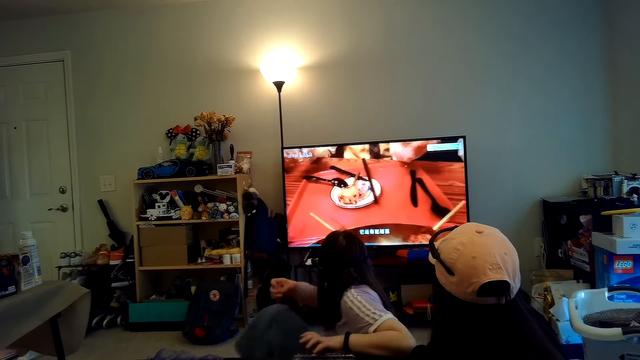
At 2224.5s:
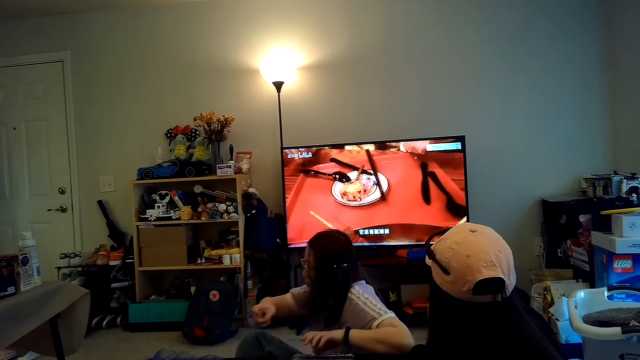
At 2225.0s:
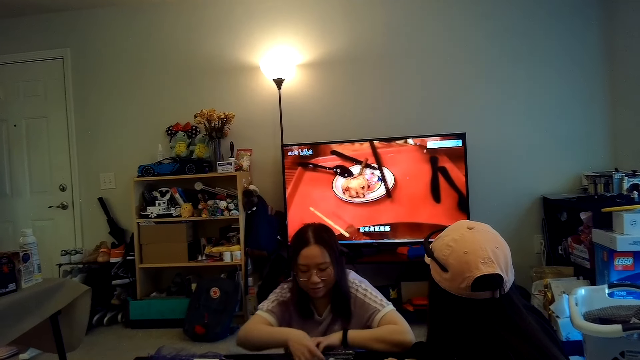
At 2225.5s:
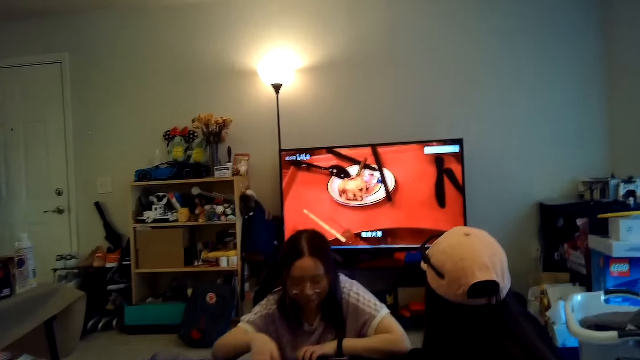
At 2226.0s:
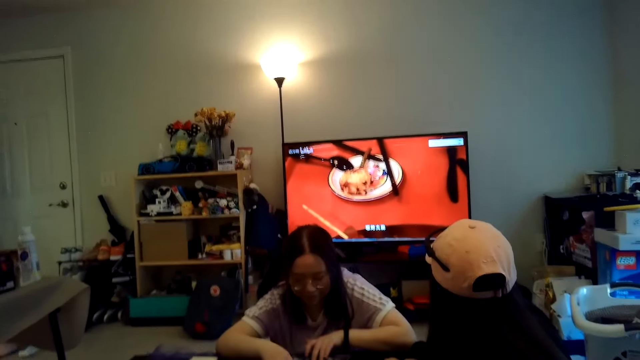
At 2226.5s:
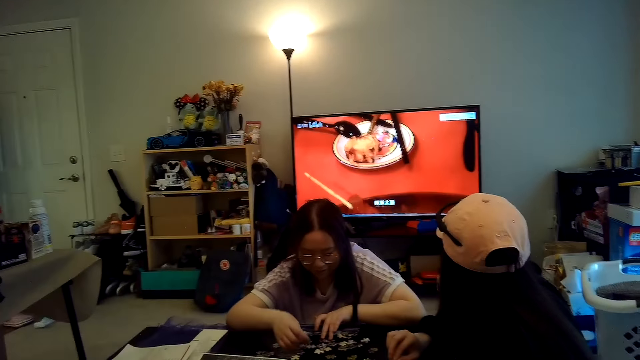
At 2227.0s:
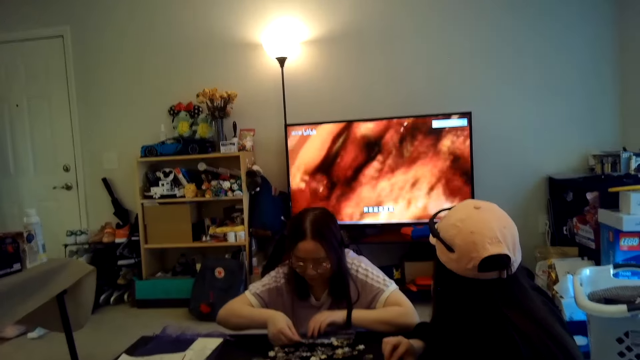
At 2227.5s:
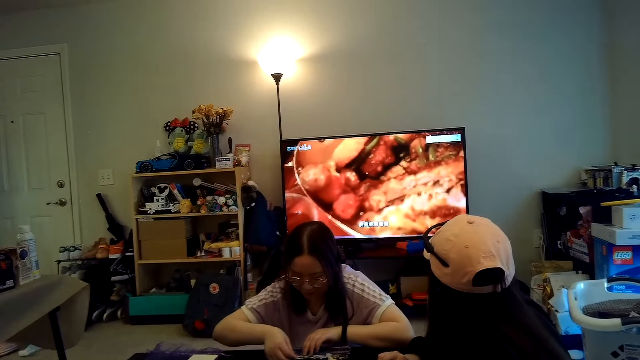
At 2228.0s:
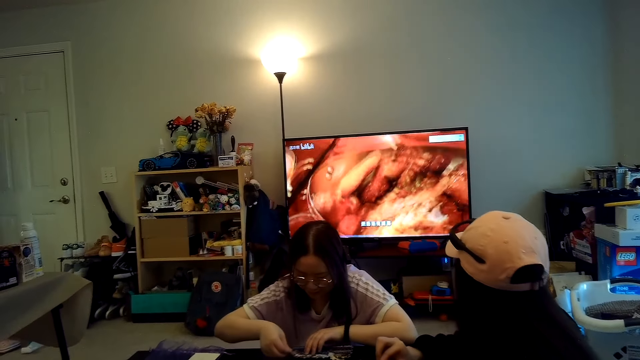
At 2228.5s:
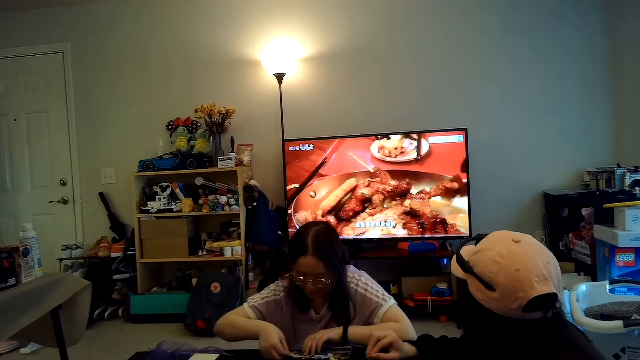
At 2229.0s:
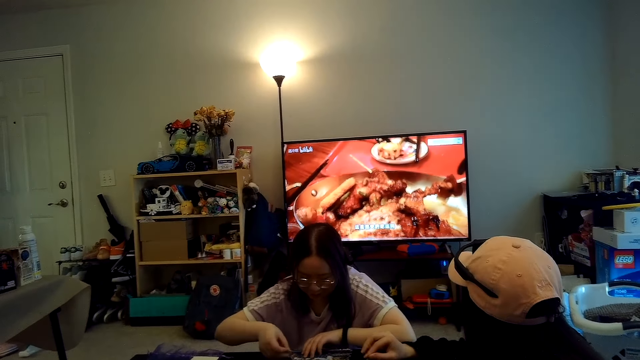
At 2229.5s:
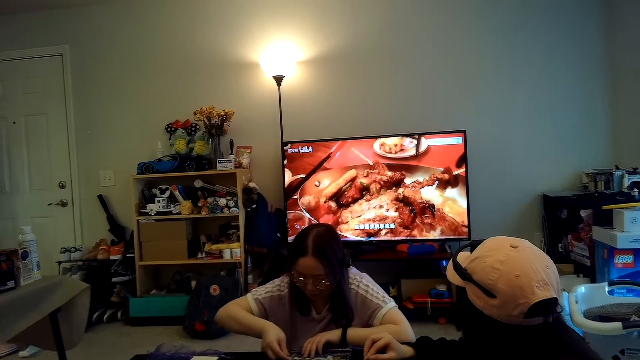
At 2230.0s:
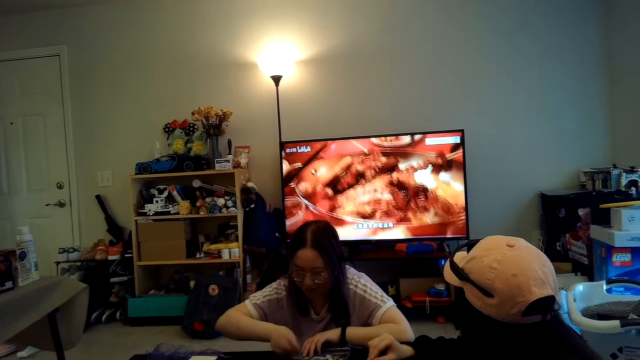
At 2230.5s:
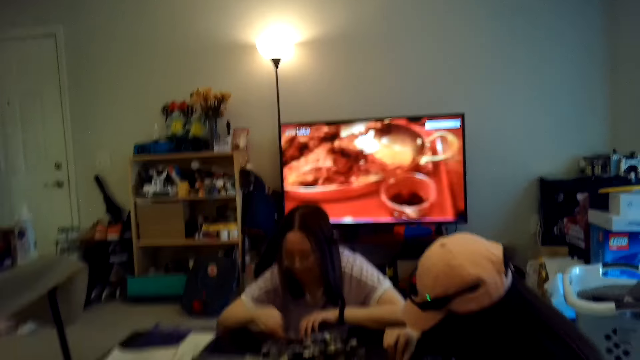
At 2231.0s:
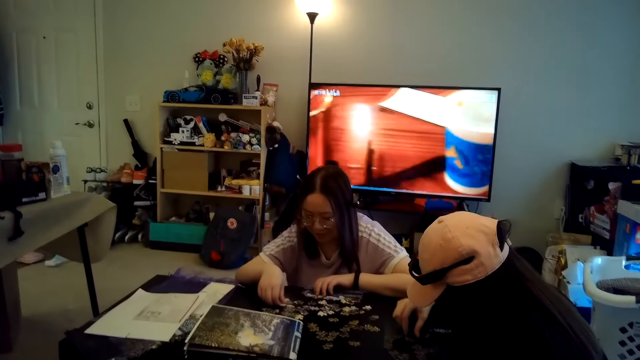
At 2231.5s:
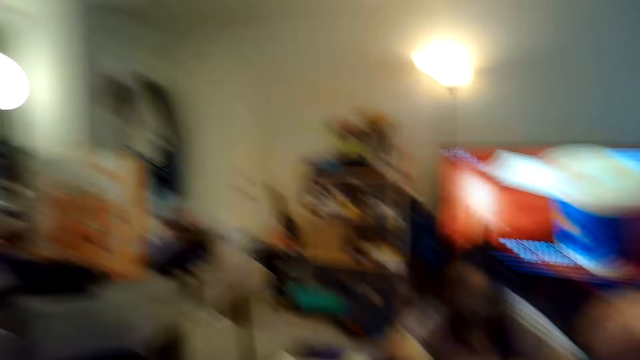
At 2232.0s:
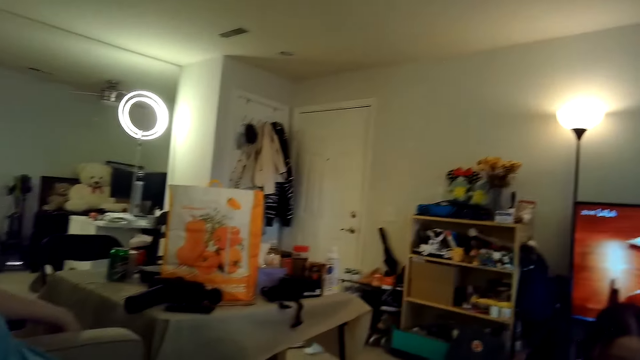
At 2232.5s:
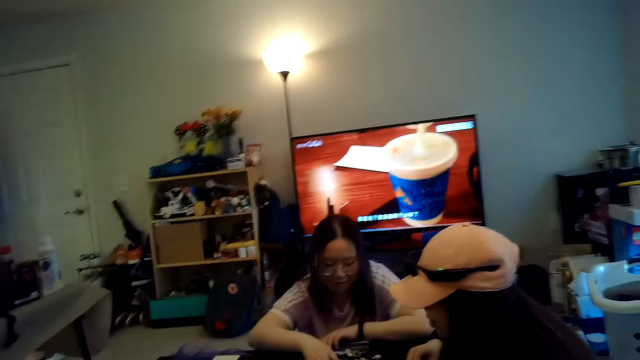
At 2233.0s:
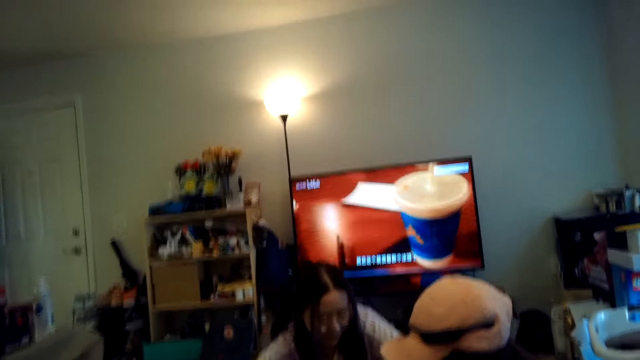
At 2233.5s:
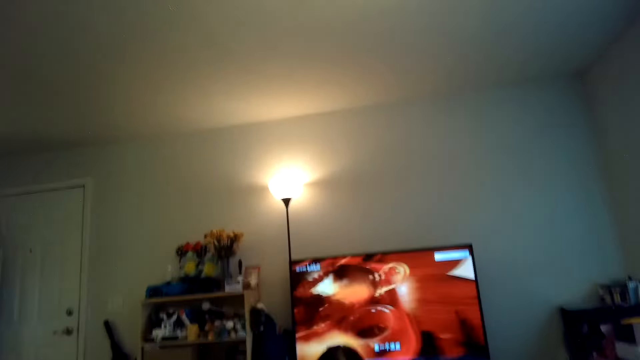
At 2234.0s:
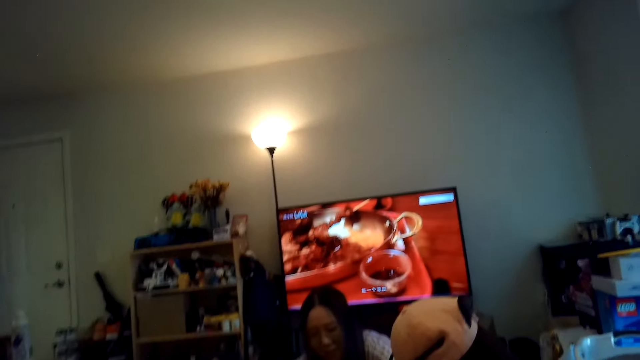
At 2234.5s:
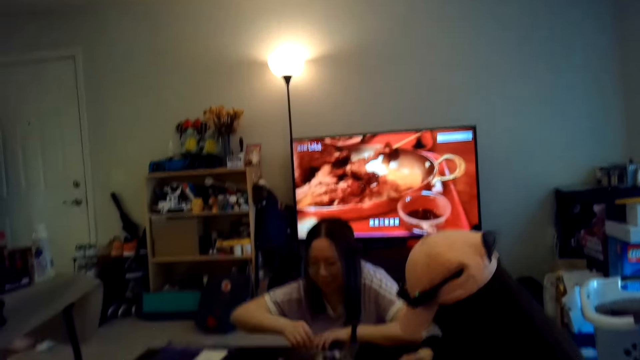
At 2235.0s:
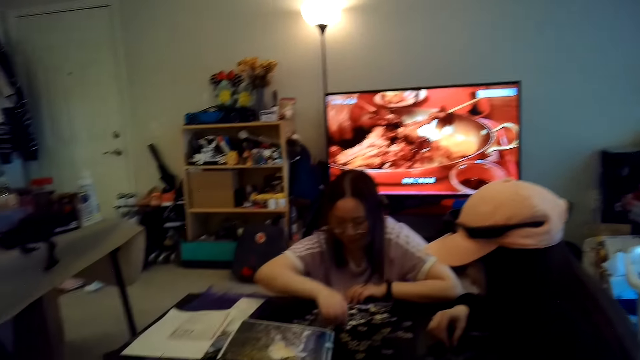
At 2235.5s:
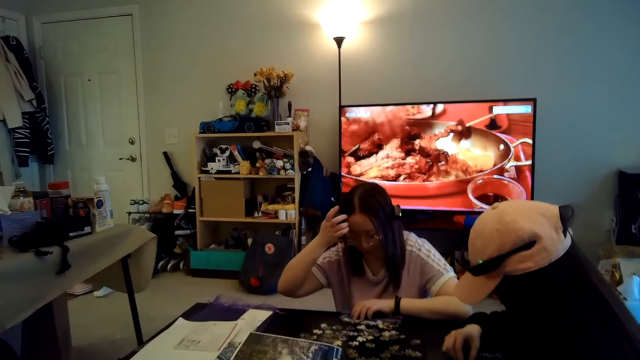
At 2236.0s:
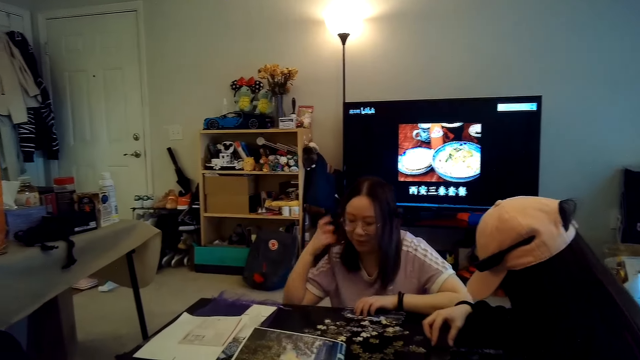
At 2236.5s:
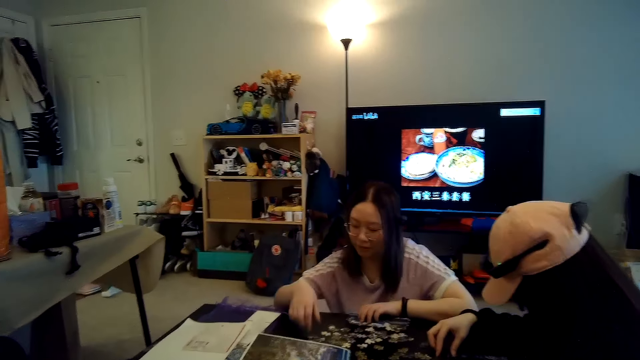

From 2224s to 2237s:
The camera wearer talks to someone. A woman arranges the jigsaw puzzle. Another woman arranges the jigsaw puzzle.

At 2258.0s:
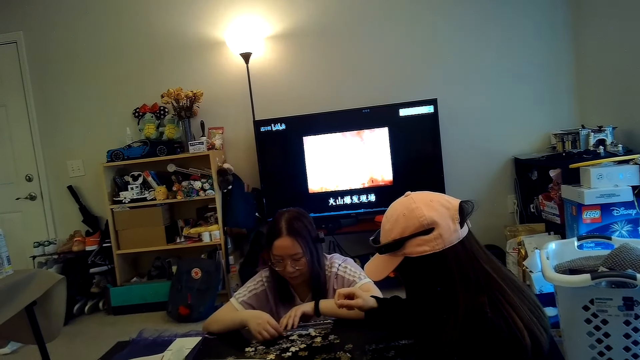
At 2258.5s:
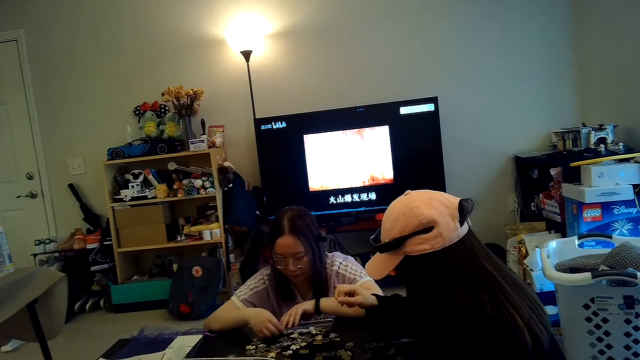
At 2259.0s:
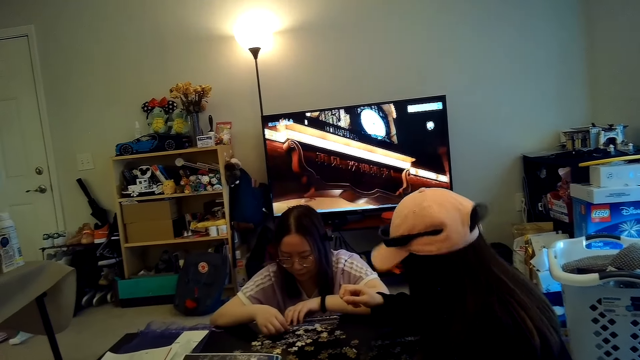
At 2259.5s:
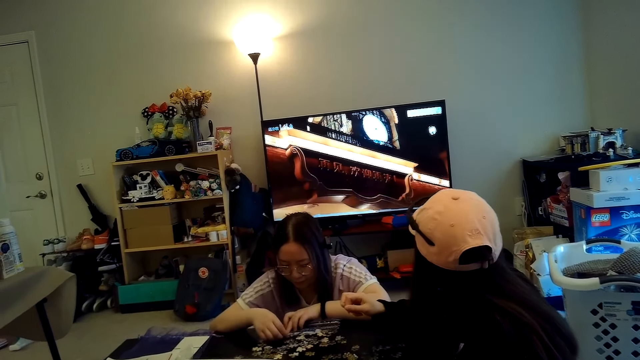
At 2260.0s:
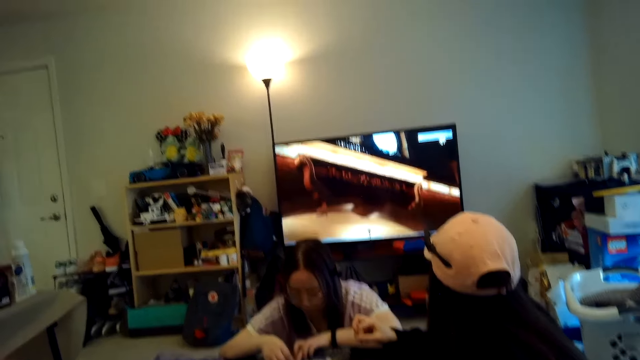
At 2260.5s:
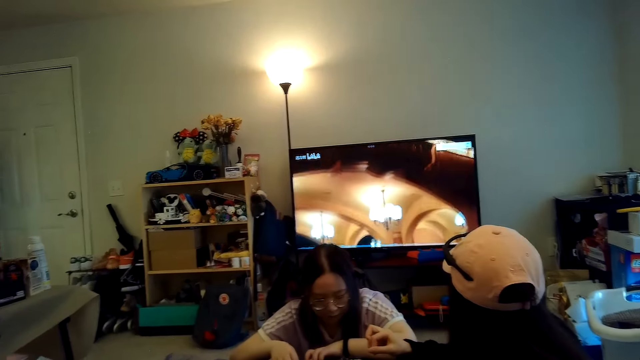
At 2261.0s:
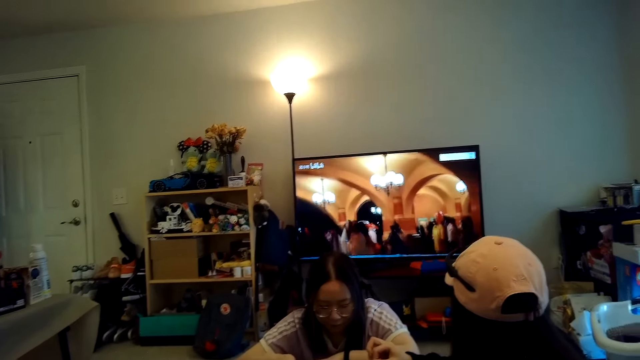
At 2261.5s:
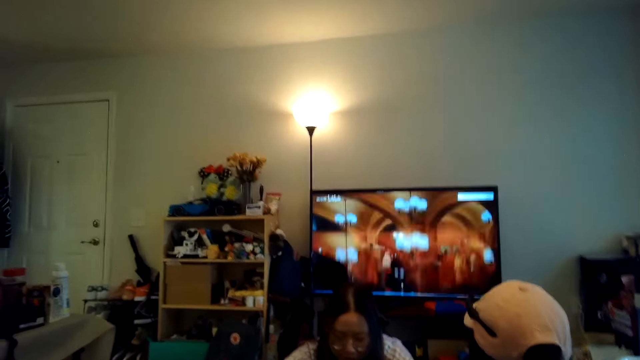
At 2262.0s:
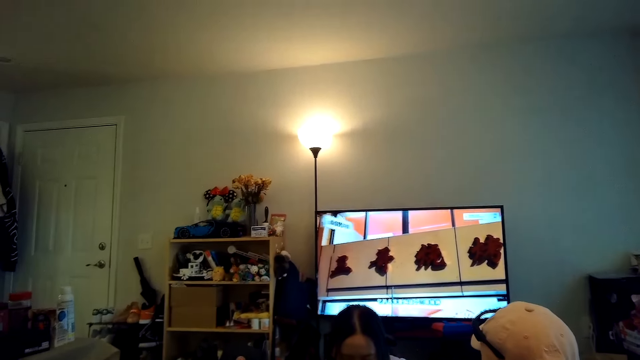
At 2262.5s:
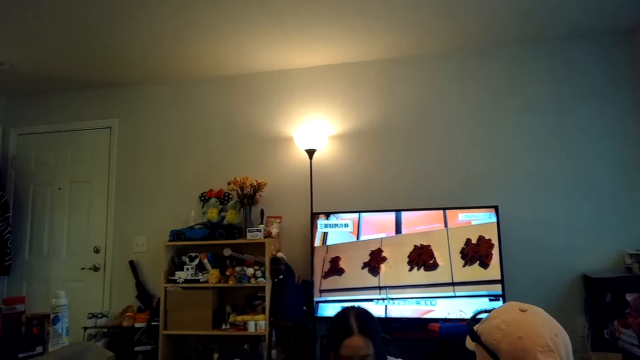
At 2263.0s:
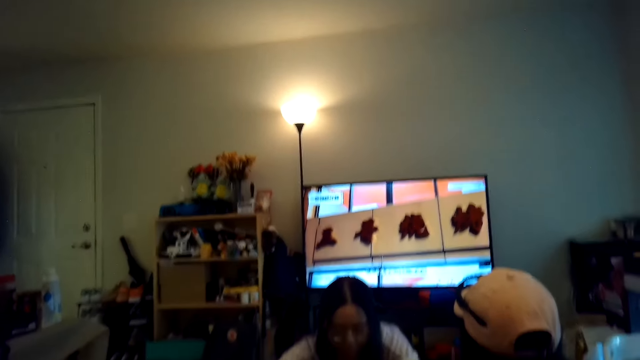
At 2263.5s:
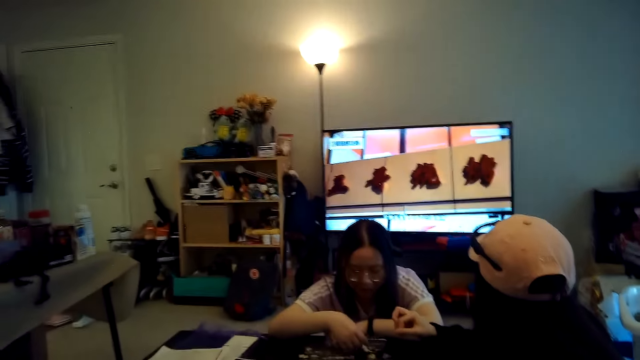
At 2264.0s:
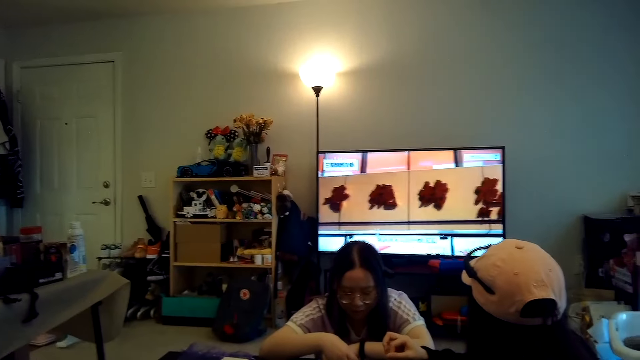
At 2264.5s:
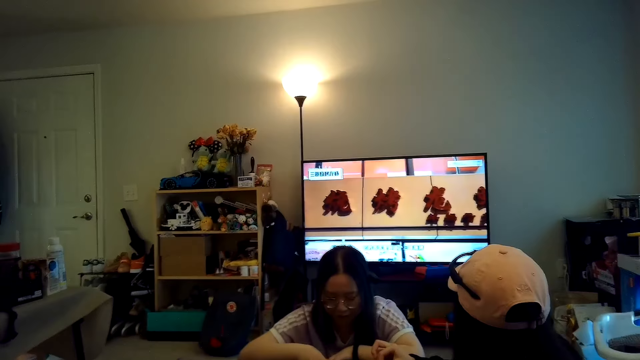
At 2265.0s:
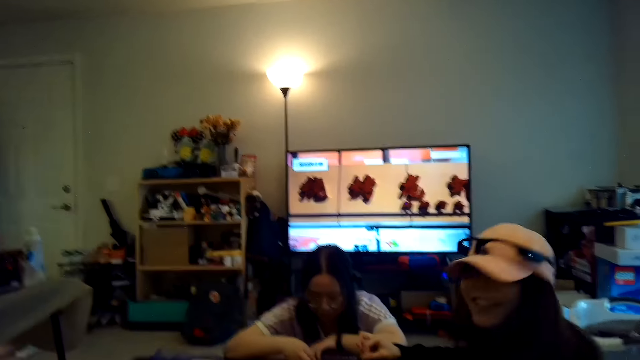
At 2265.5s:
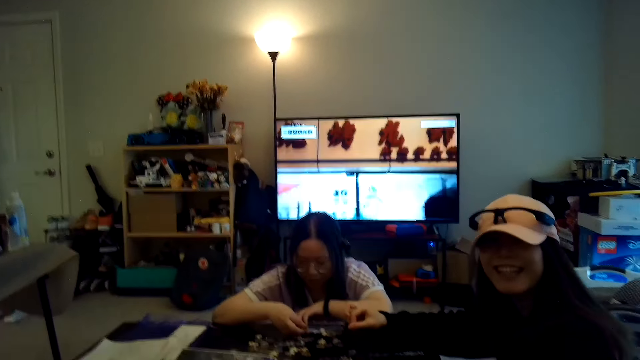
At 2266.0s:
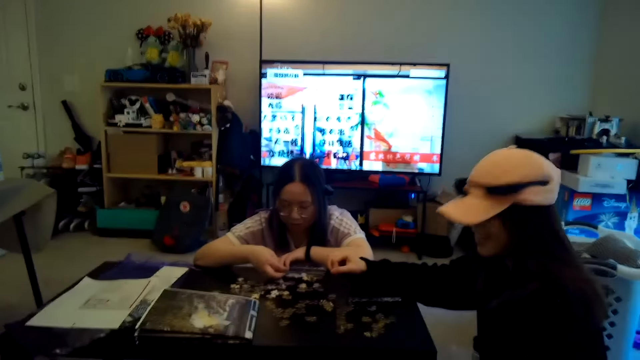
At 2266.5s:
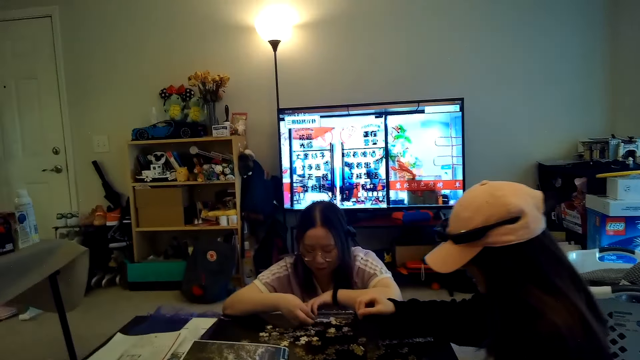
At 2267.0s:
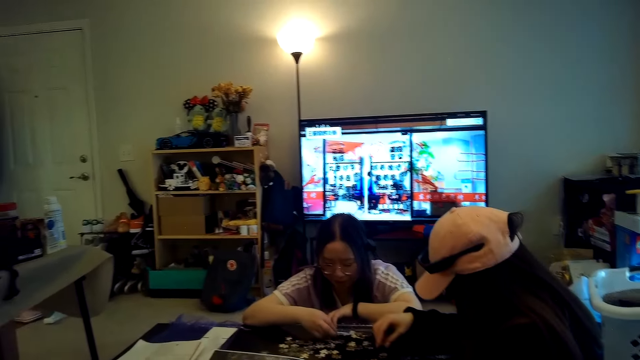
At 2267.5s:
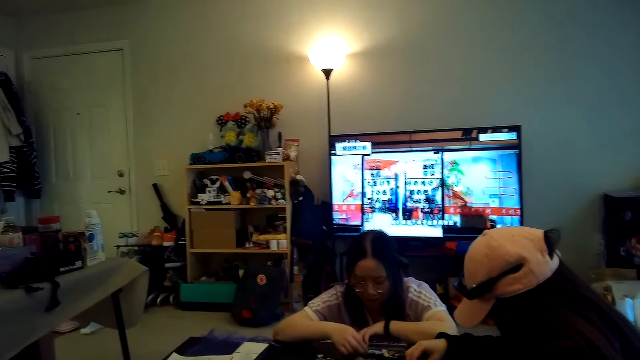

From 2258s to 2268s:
A woman watches TV. The camera wearer looks at the TV.
